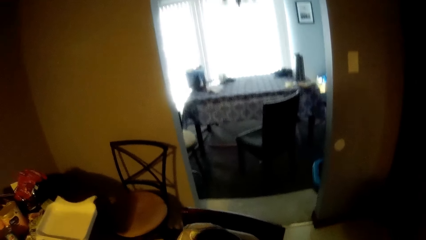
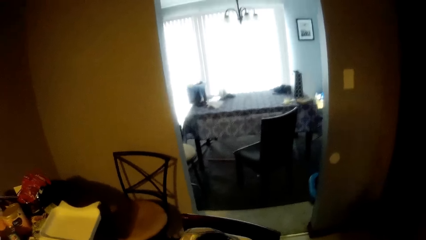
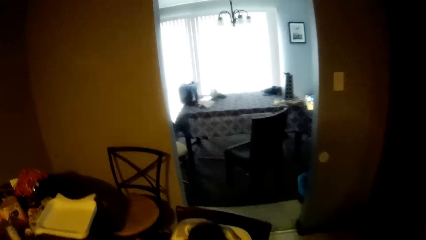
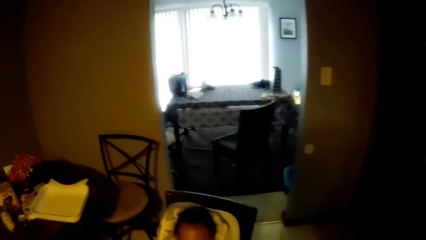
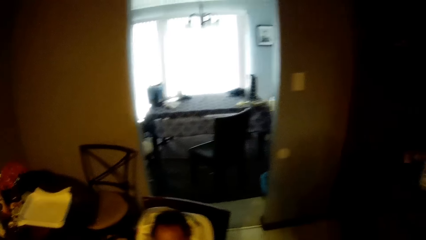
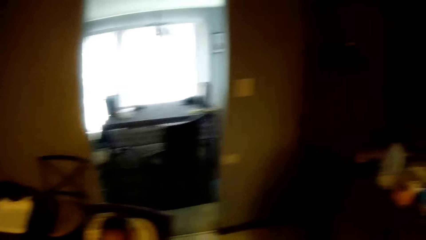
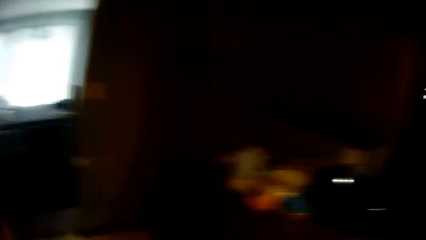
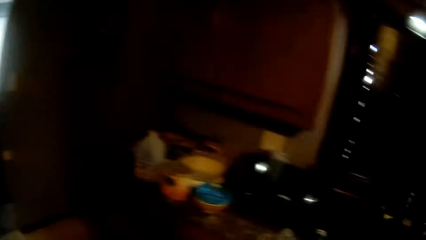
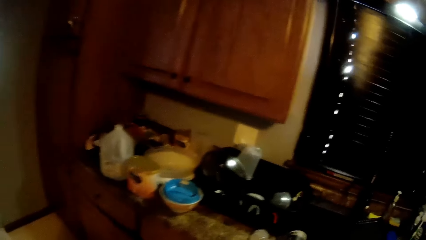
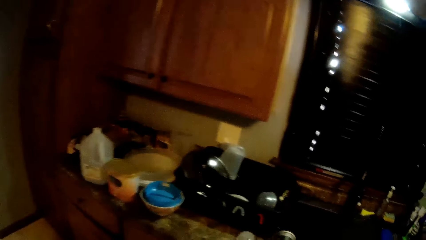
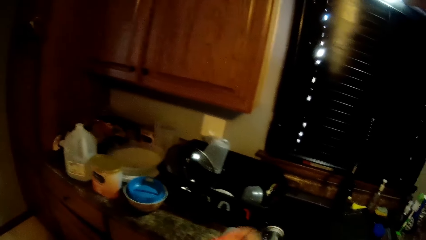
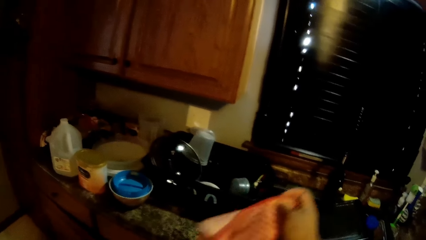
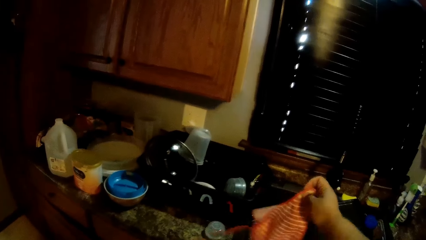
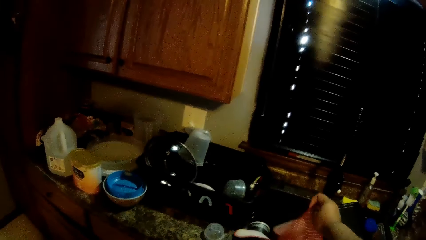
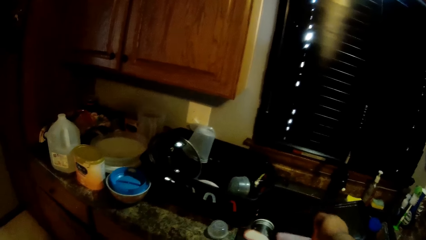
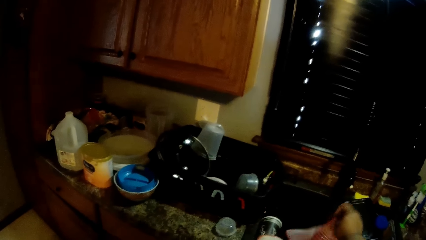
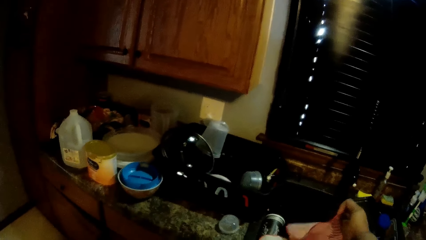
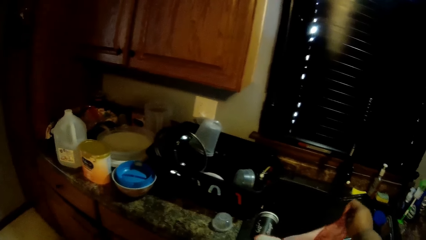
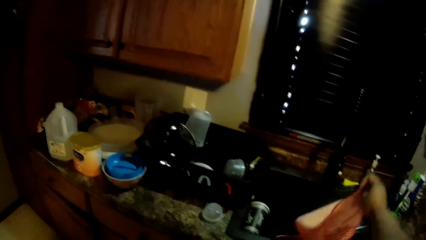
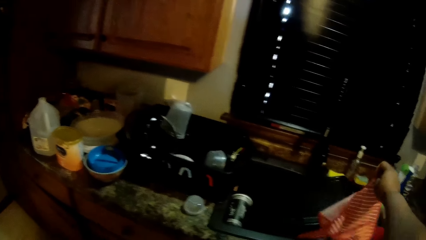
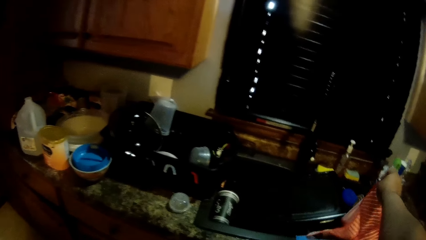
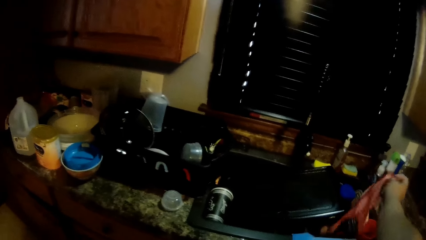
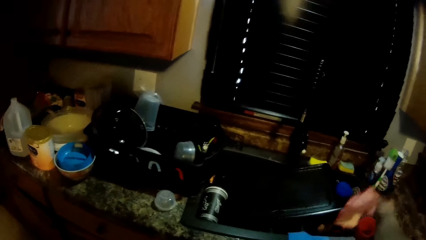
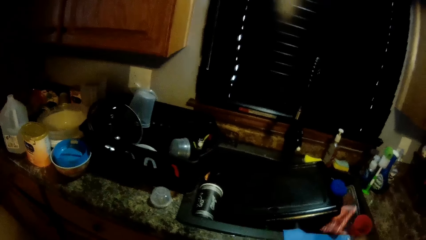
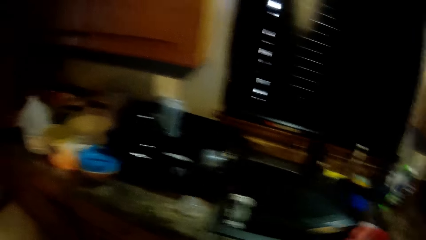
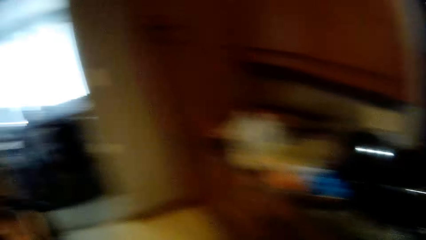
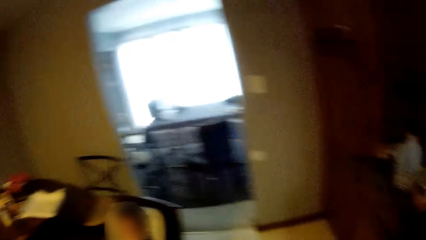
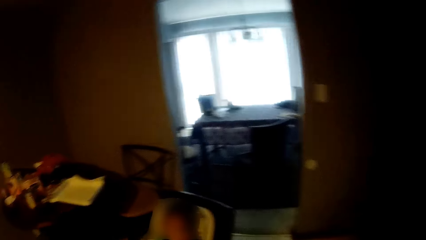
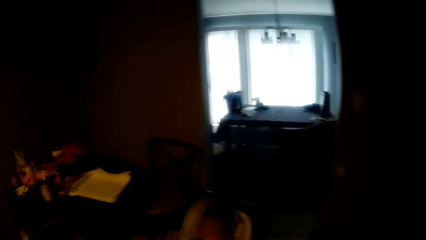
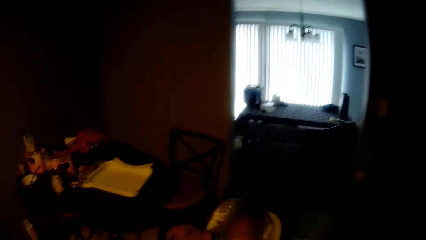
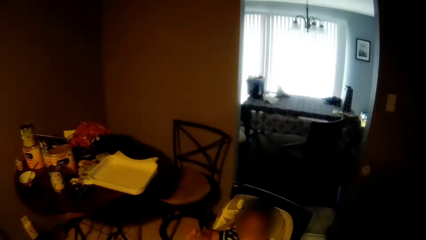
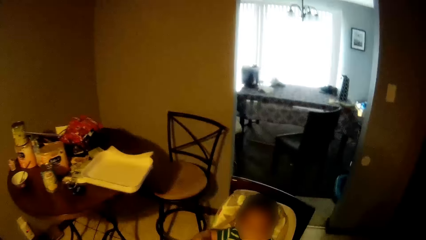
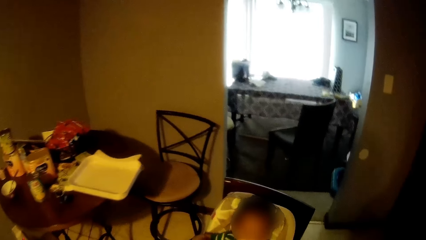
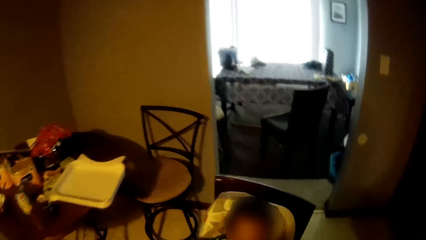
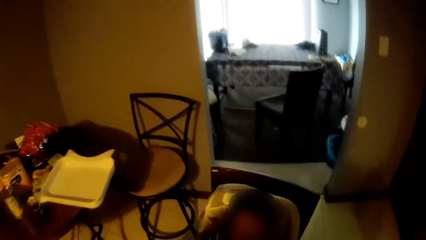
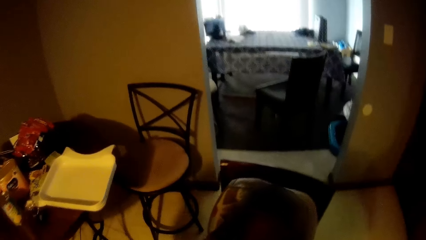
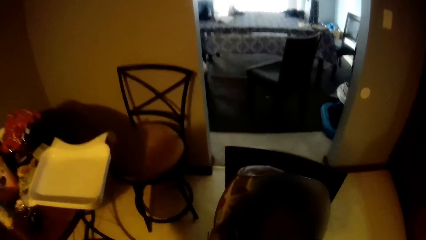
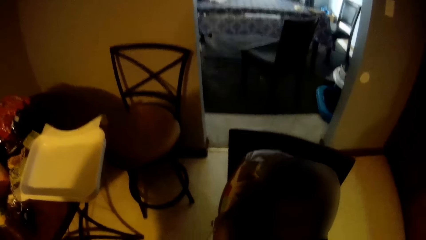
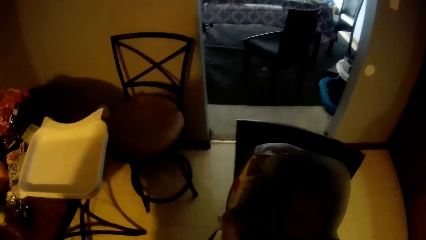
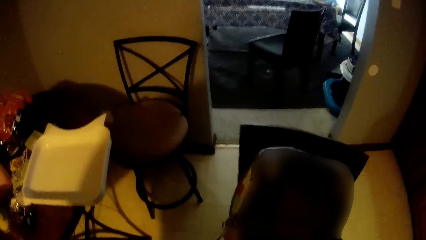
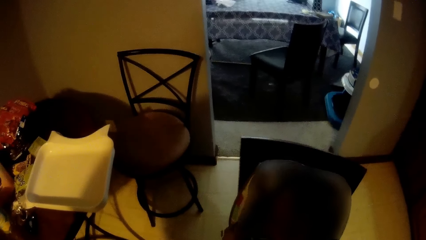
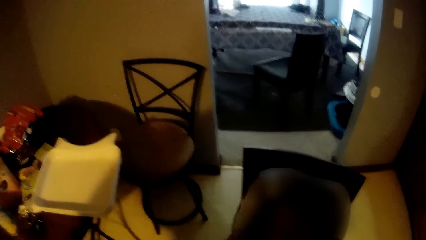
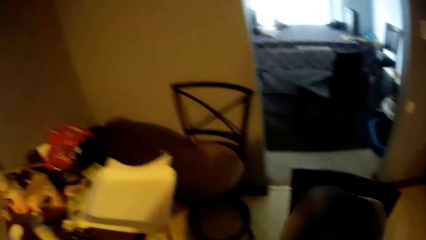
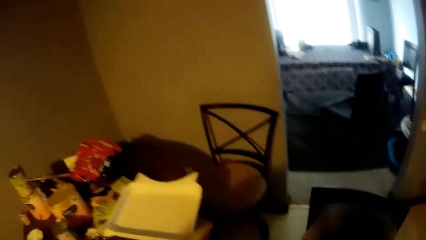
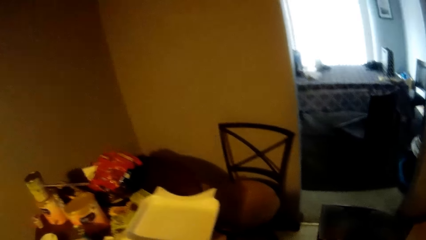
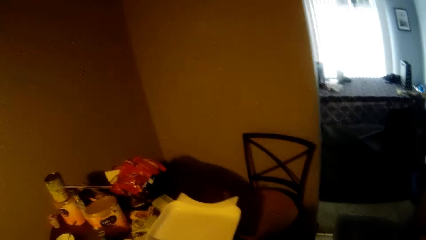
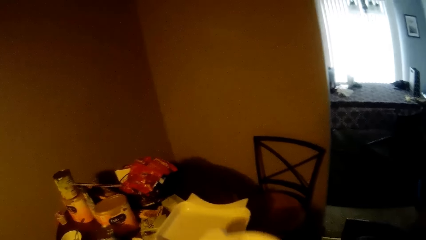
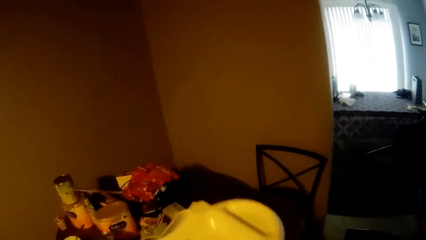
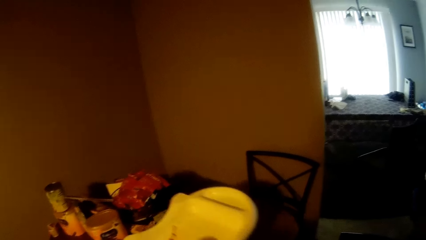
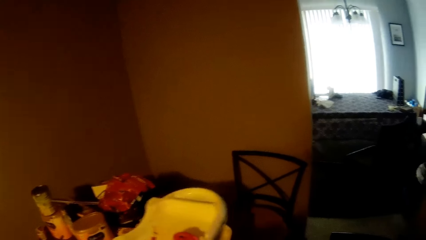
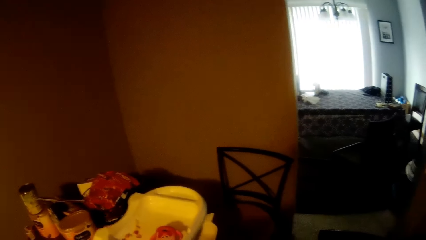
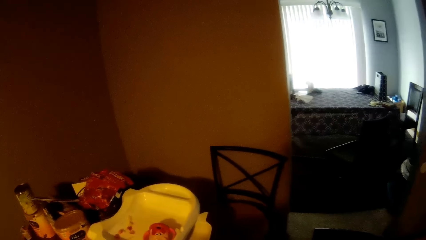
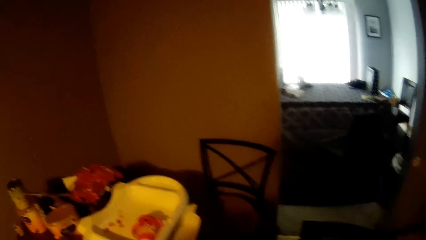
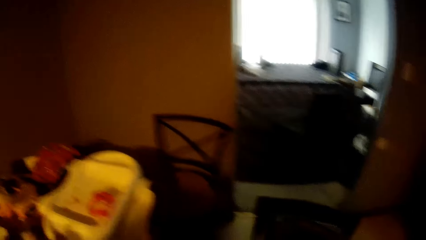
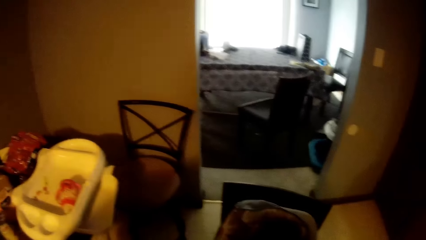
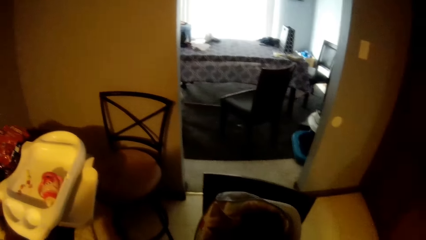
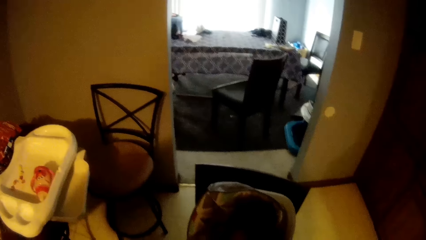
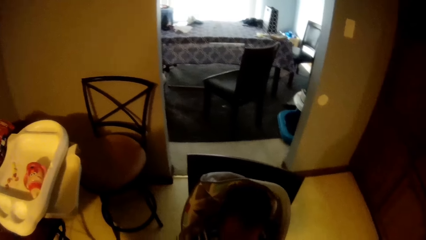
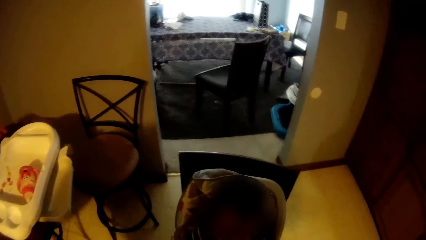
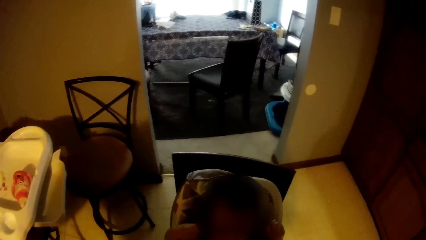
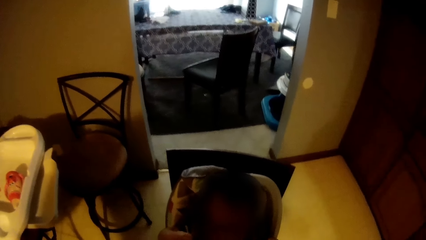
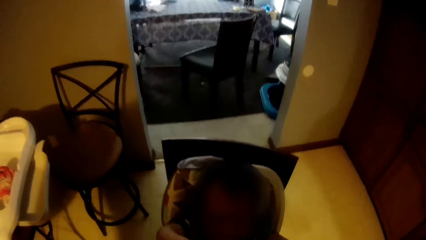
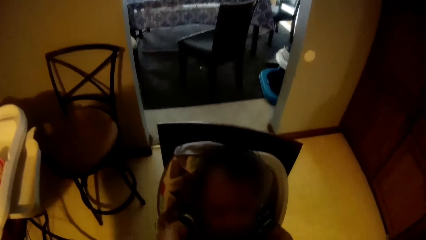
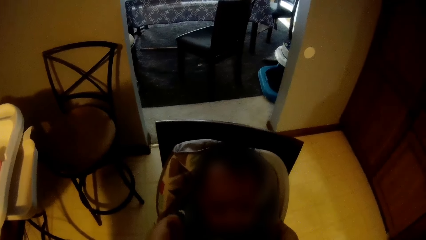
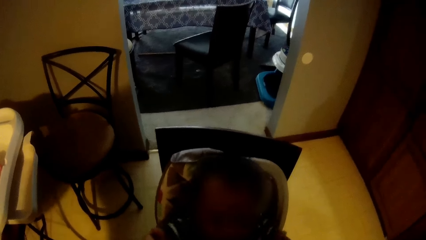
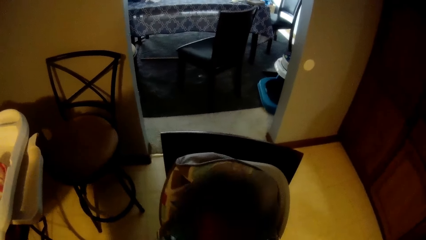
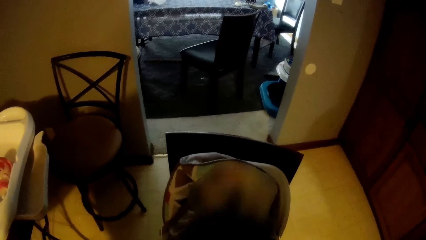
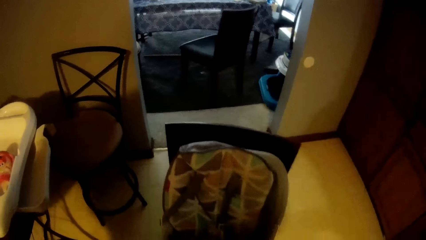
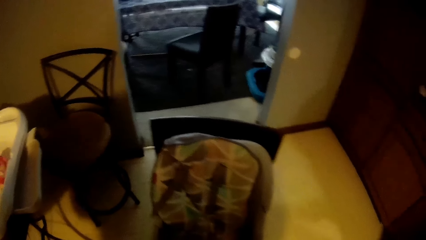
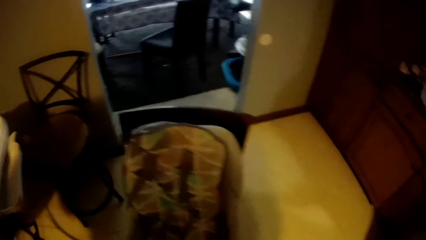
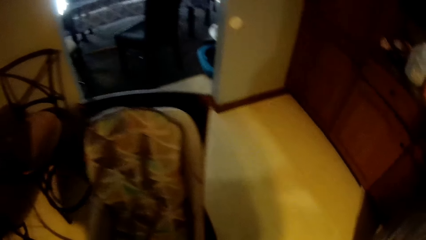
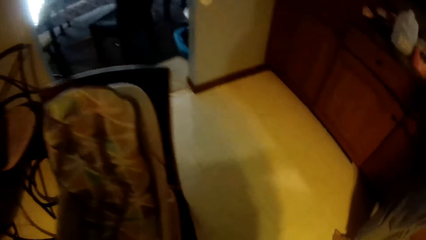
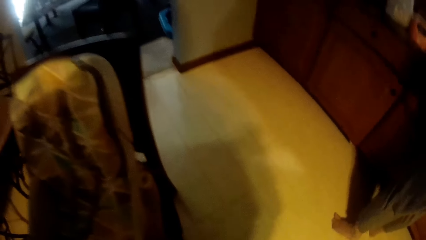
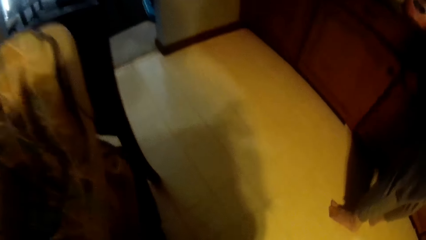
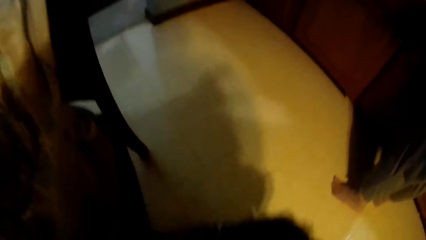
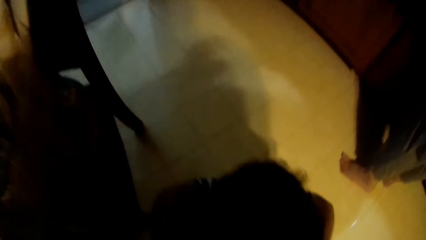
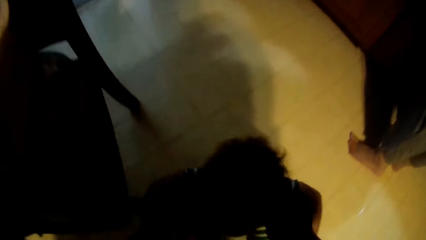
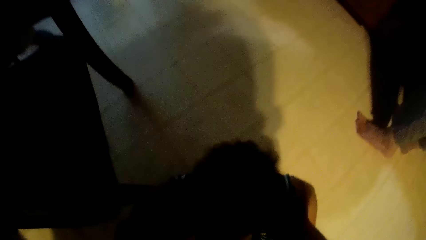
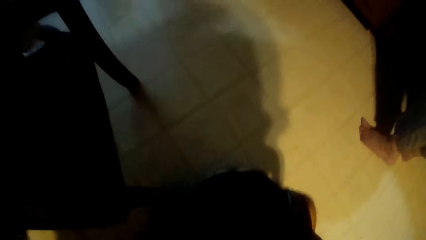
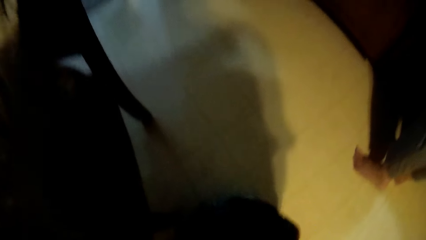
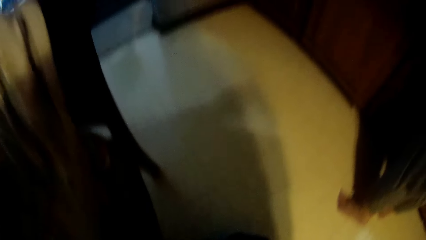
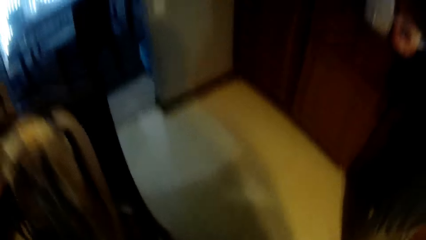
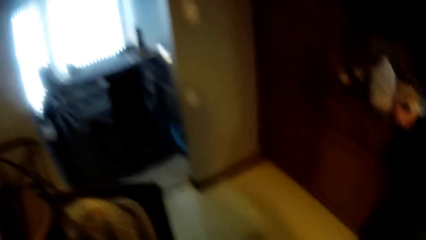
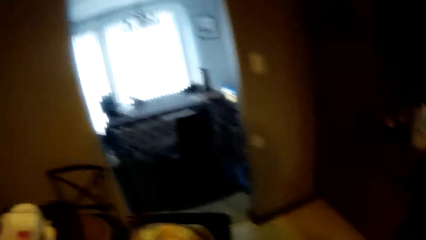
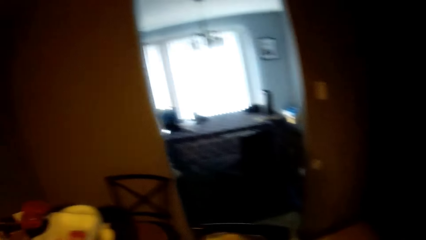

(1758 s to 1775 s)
The camera wearer looks around. He turns around. He lifts a hand with a cloth. He drops a towel in his right hand in a sink. He holds the cloth and lifts the cloth. He looks around. He turns around. He walks towards the dining area. He looks around. He places a baby's plate on a tray on the table with his left hand. He looks around repeatedly. He picks the baby from a cradle with both hands. He looks at a bag. He looks down. He drops the baby in his hands on the floor. He looks around.
